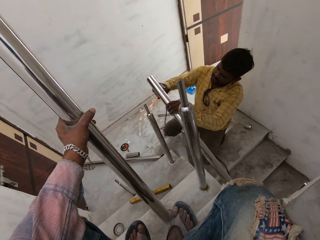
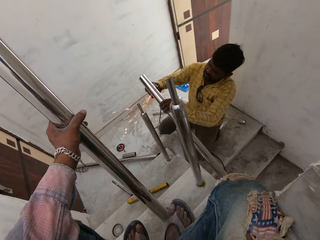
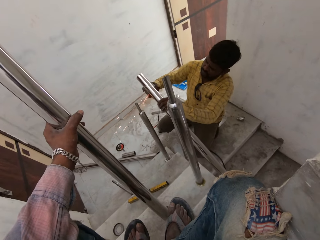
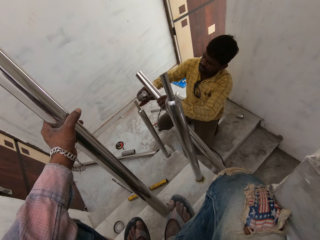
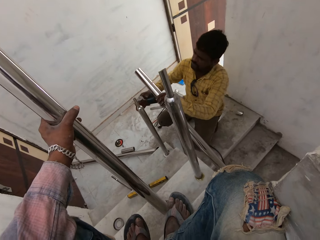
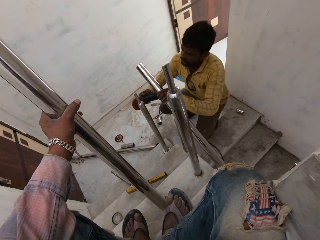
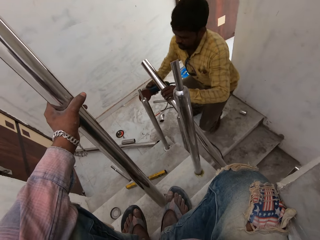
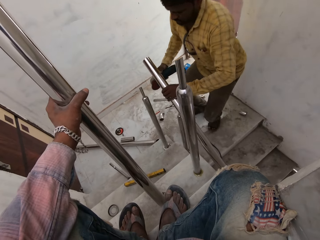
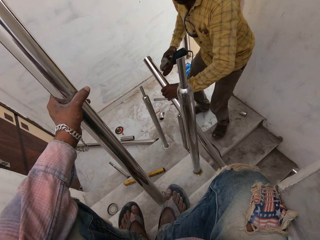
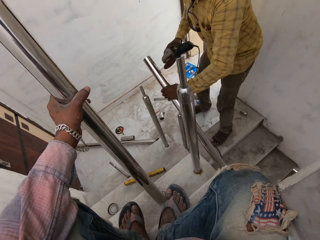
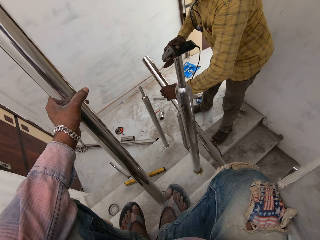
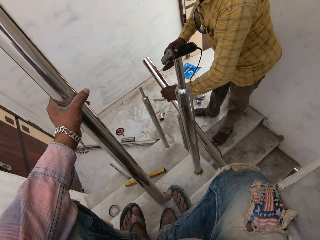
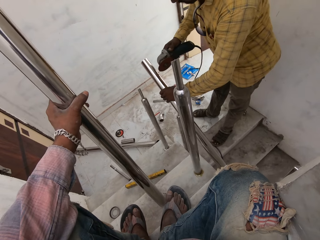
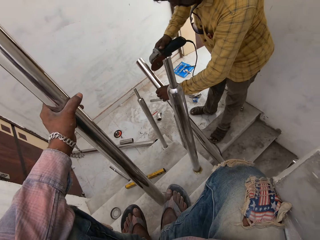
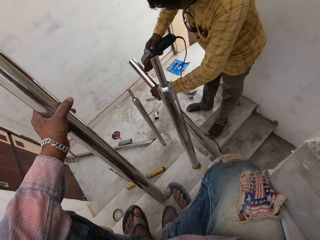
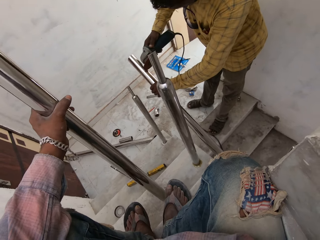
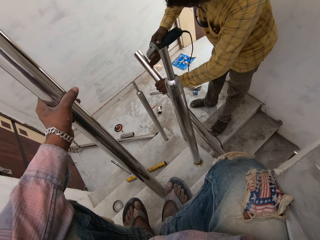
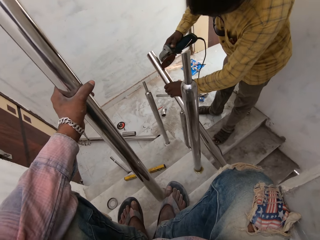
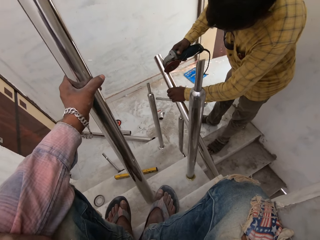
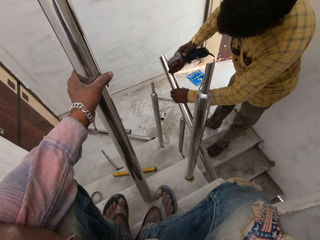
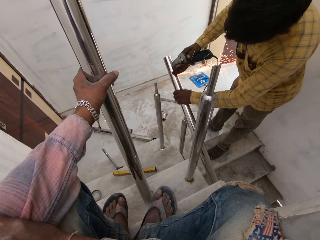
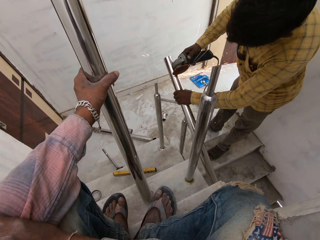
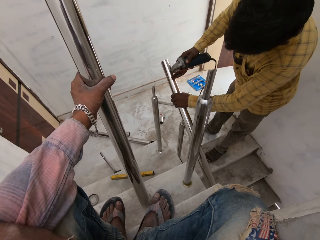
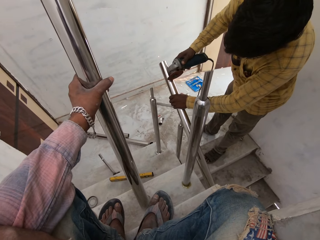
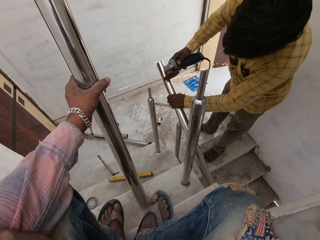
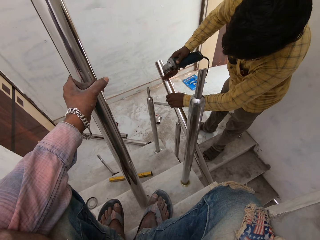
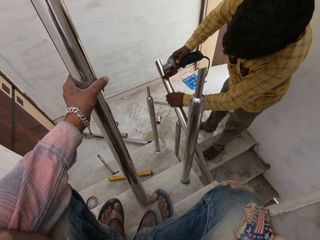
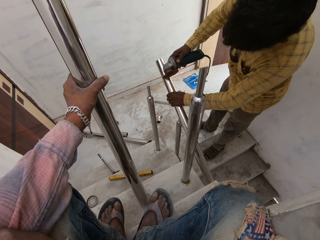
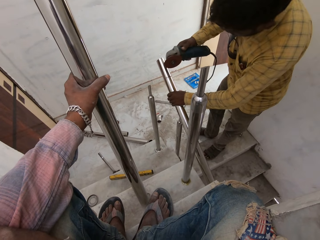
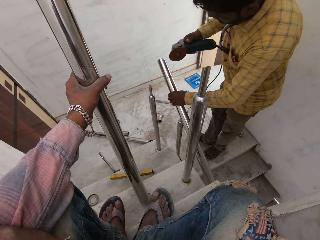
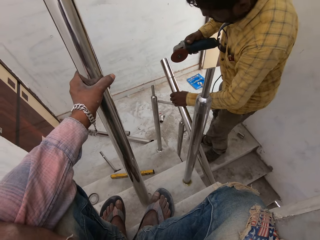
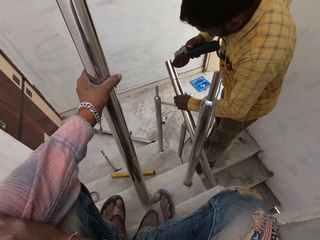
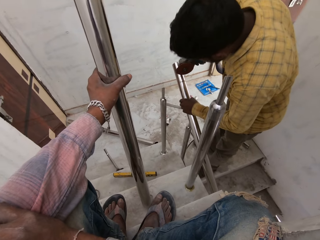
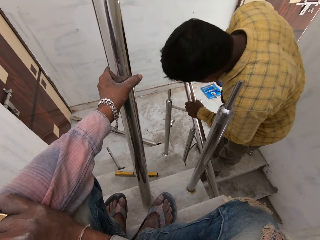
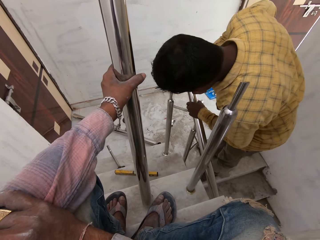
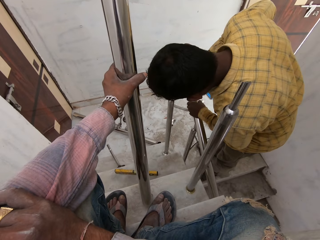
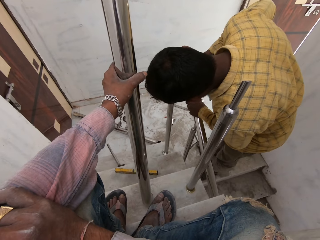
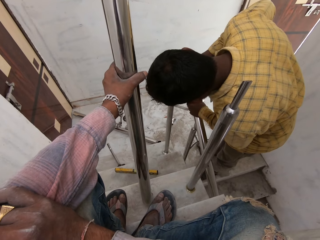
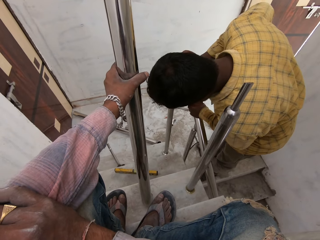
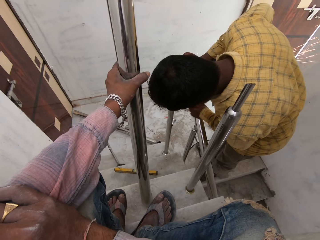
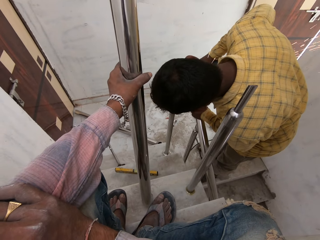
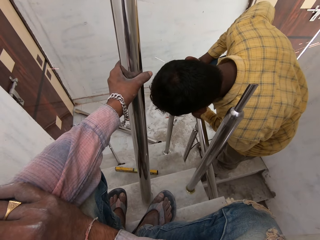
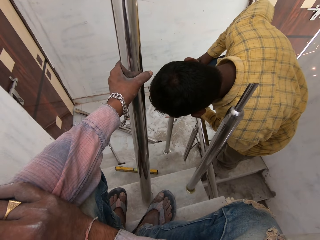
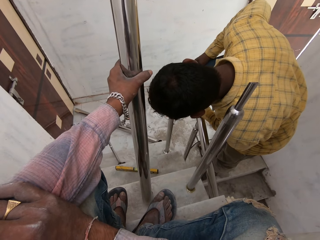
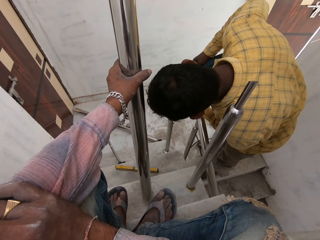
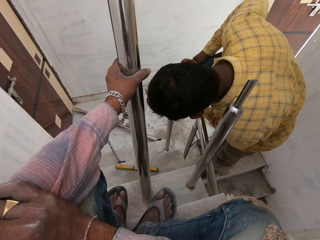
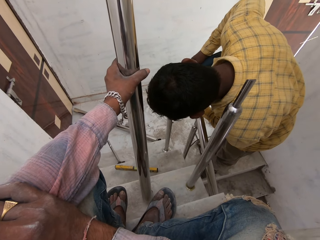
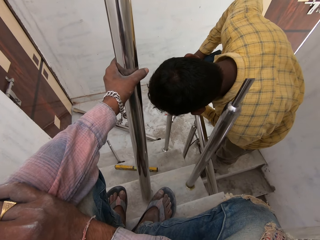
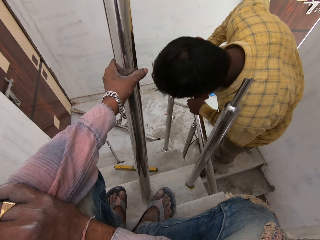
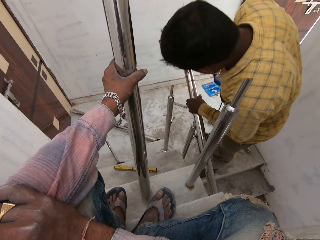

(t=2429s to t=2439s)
A man stands with an electric grinder. The man cuts the handrail with the grinder.

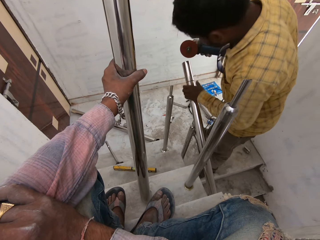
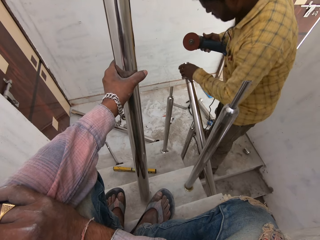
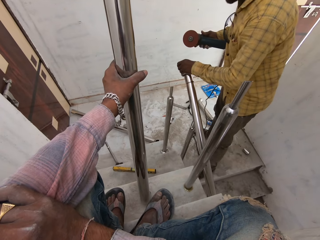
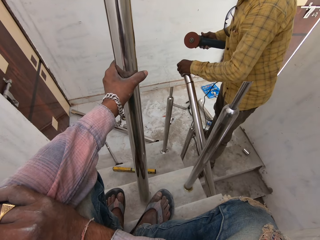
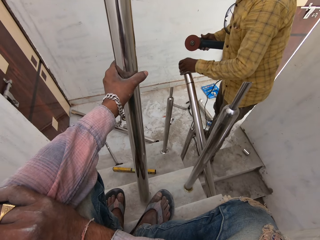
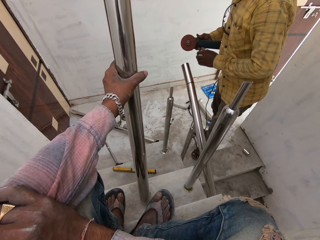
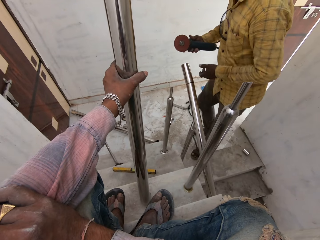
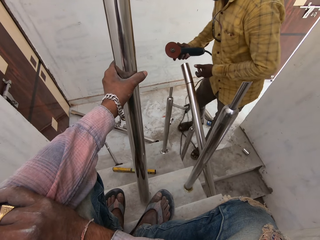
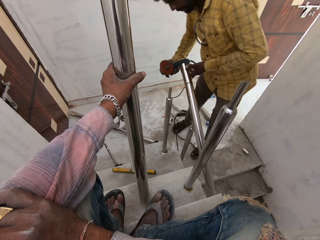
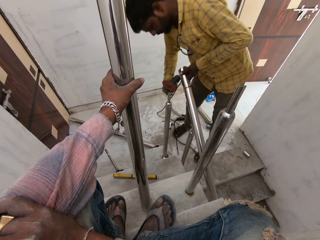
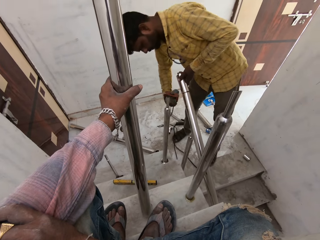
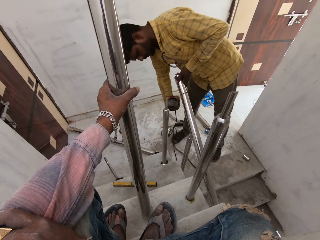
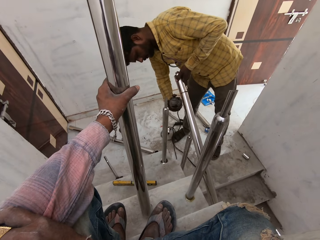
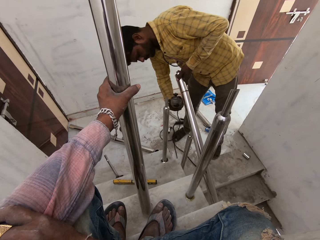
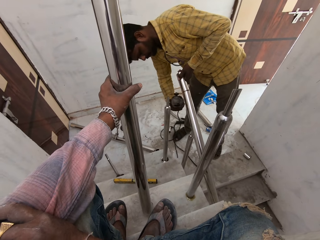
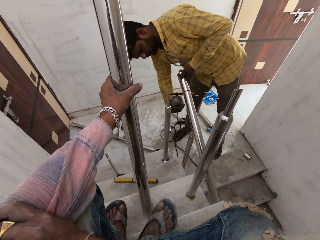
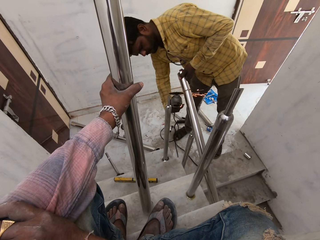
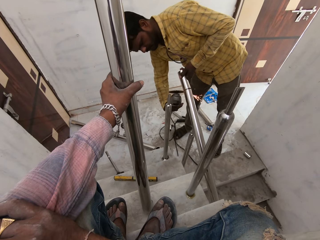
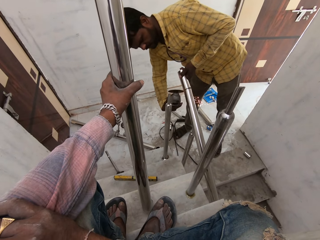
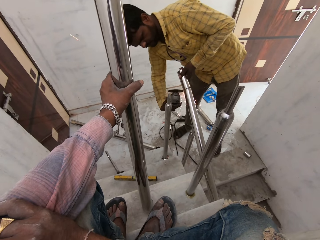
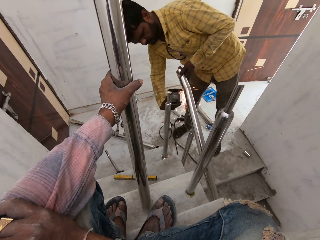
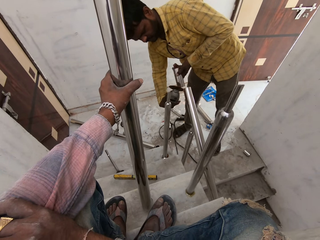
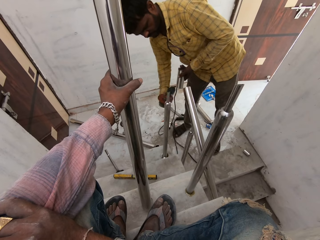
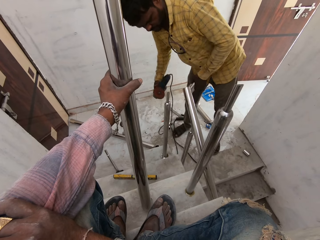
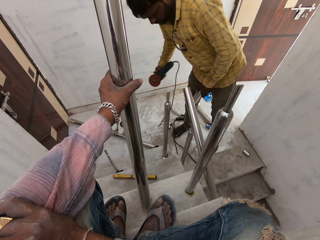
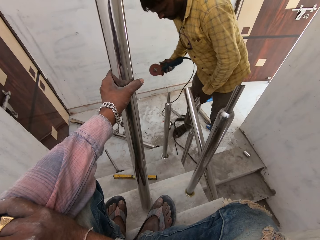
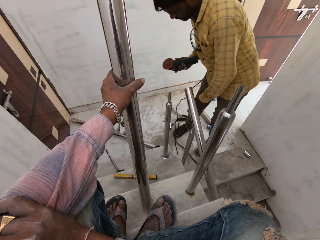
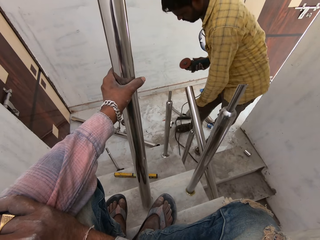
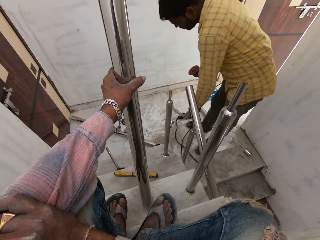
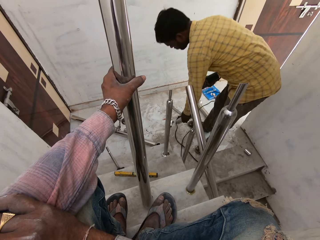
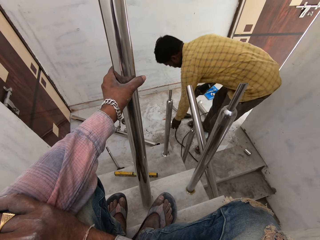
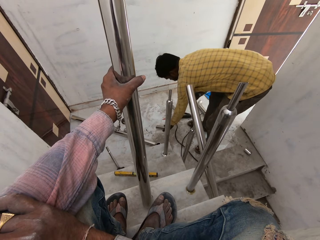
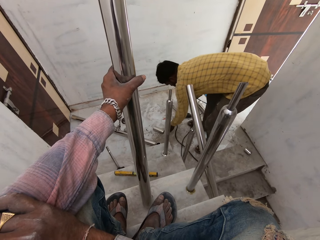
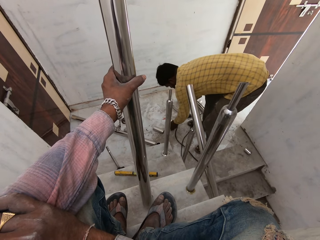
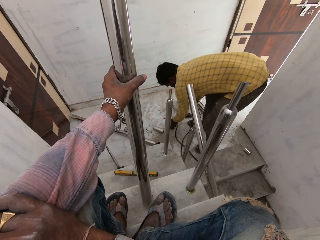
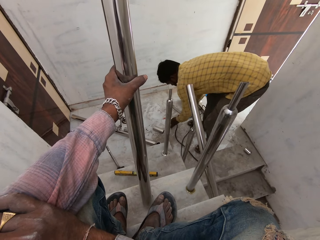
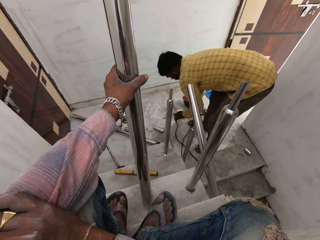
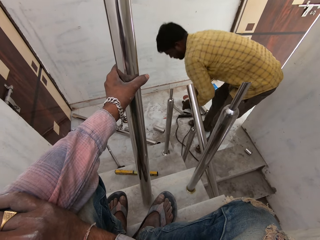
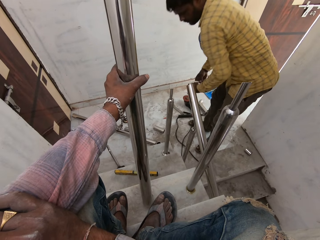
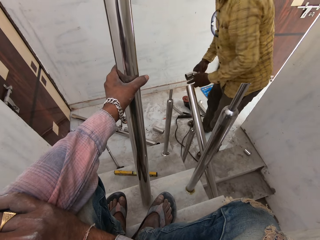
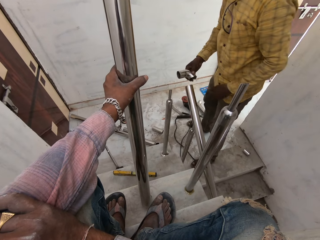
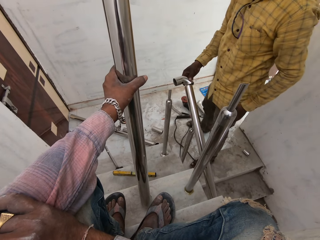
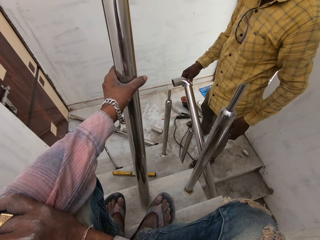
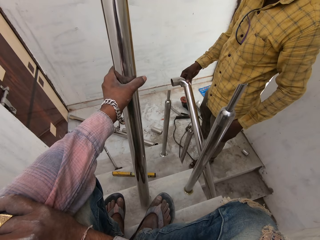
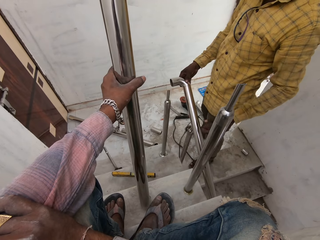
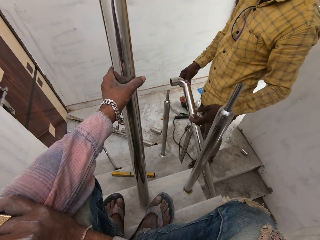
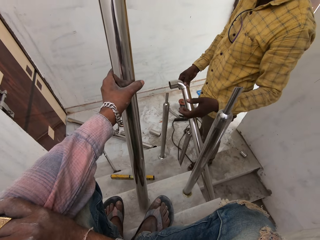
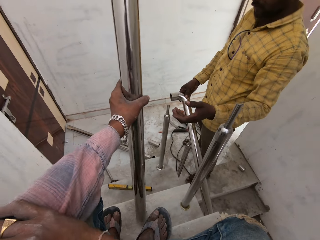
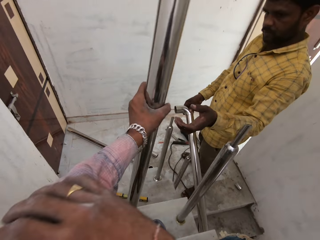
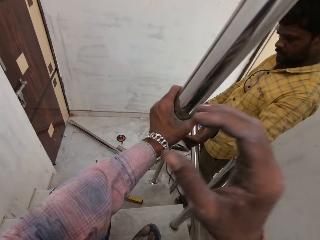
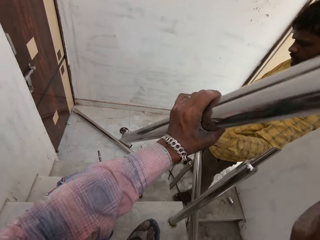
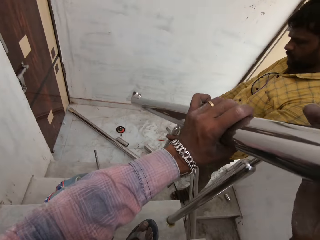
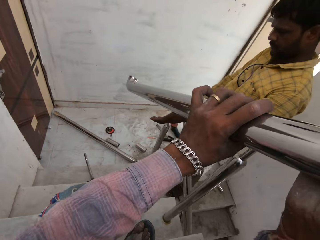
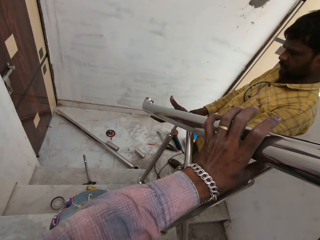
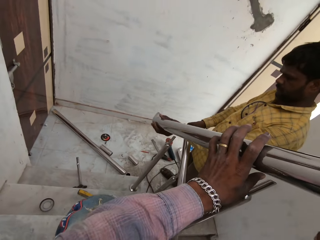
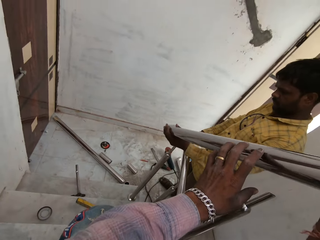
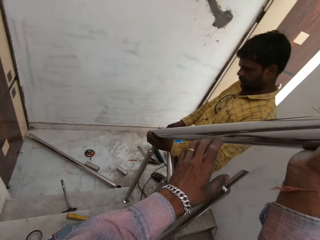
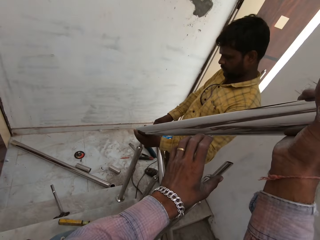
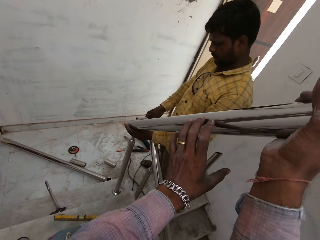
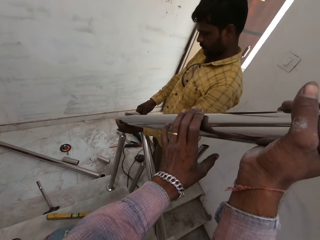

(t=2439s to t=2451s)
A man moves the metal handrail with his left hand. The man holds the metal handrail in his left hand. The man cuts the metal handrail with the rotary cutter in his right hand. The man holds the cut metal handrail in his left hand. The man places the cut metal handrail on the floor with his left hand. The man drops the piece of the aluminum rod on the ground with his left hand. The man drops the cutting machine on the ground with his right hand. The man lifts an aluminum rod from the ground with his left hand. The camera wearer passes the aluminum rod from his left hand to his right hand. The man fixes the aluminum rod on the aluminum plate with his right hand. The camera wearer lifts the aluminum rod from the ground with his left hand. He holds the aluminum rod with both hands. The man receives the aluminum rod from the camera wearer with his left hand. The camera wearer places the aluminum rod on some aluminum rods with his left hand and the man's left hand.
